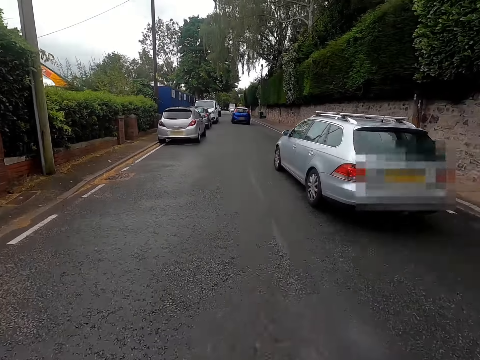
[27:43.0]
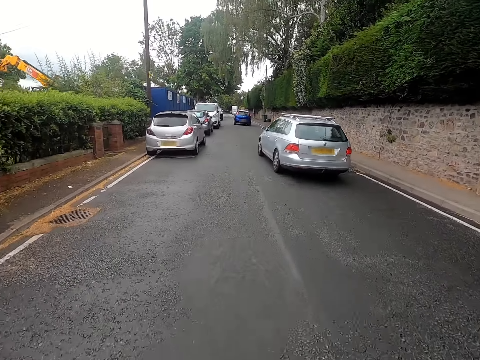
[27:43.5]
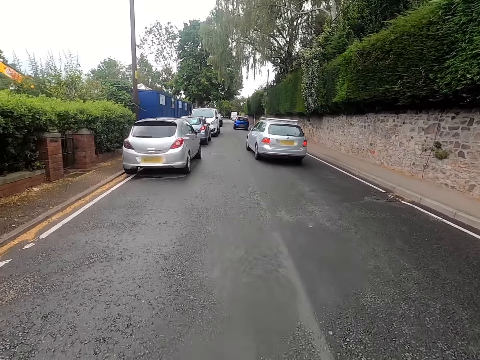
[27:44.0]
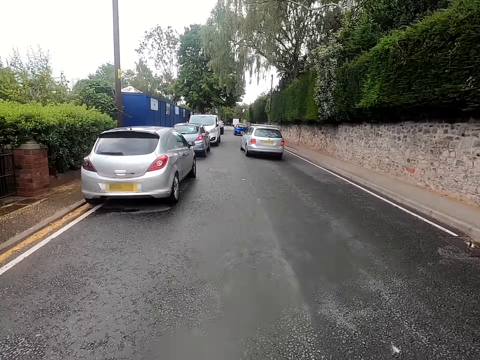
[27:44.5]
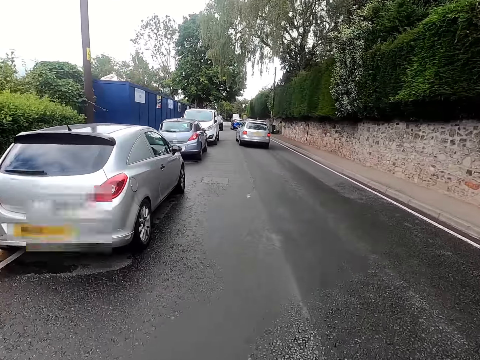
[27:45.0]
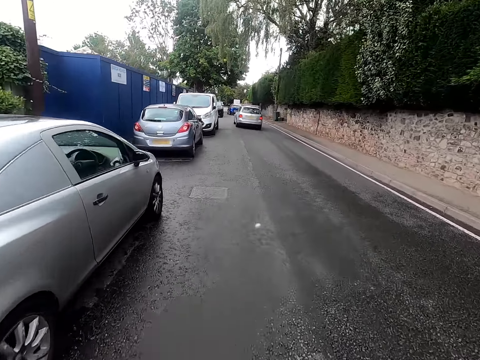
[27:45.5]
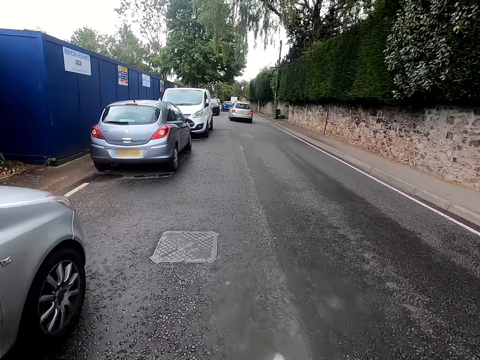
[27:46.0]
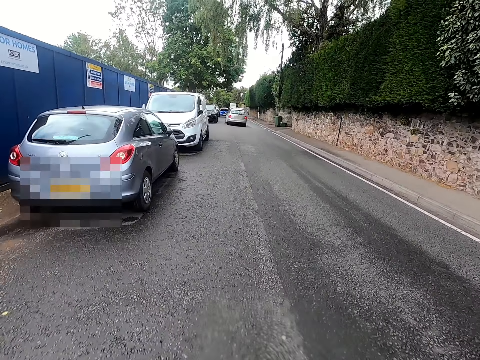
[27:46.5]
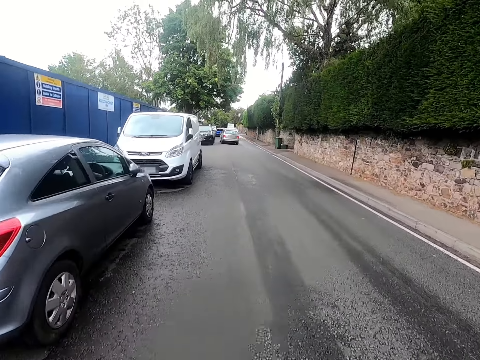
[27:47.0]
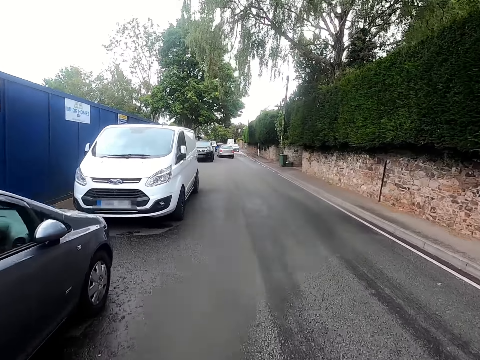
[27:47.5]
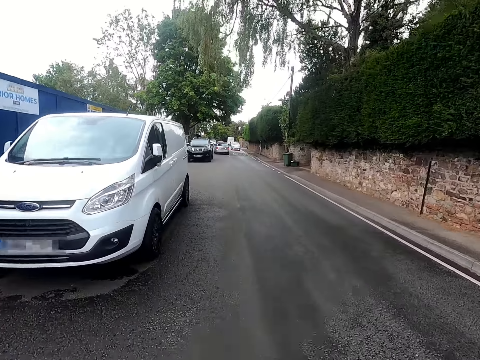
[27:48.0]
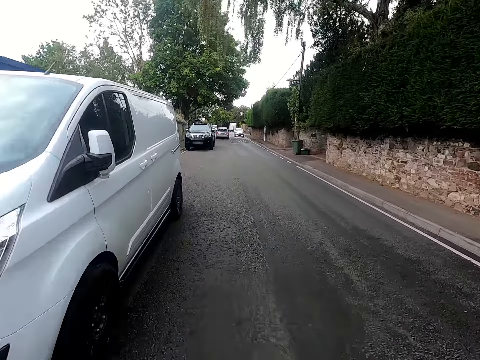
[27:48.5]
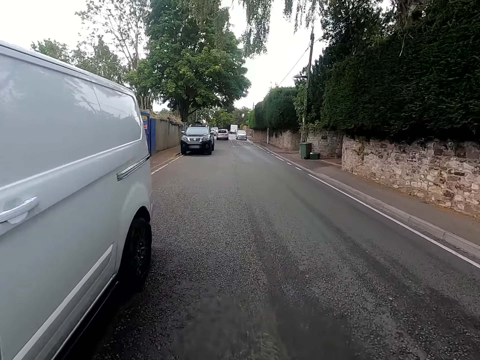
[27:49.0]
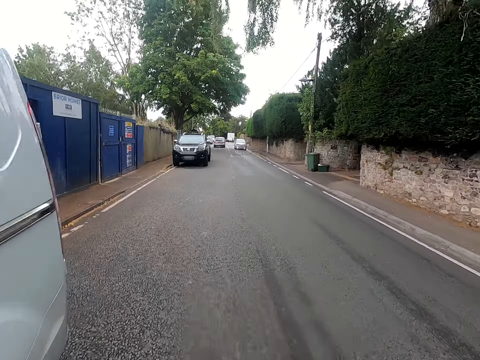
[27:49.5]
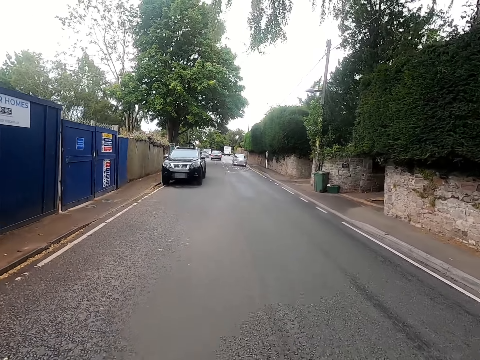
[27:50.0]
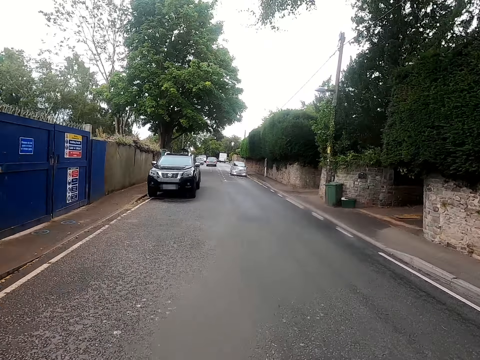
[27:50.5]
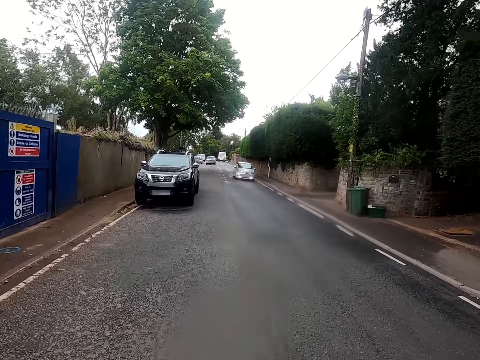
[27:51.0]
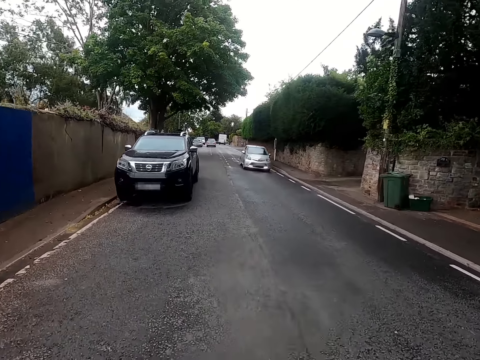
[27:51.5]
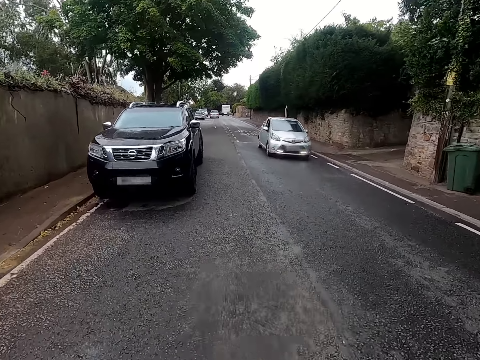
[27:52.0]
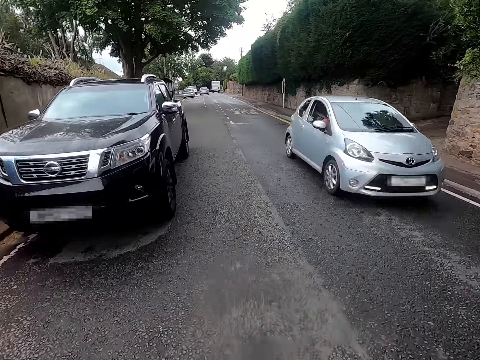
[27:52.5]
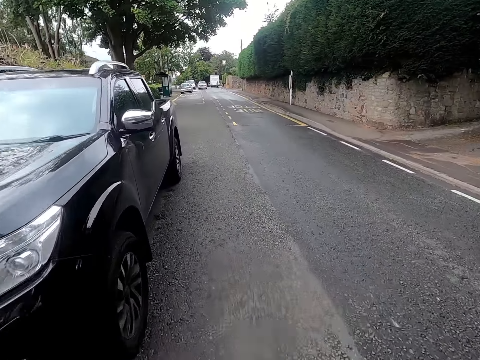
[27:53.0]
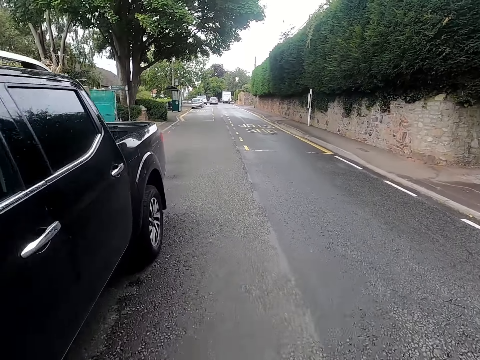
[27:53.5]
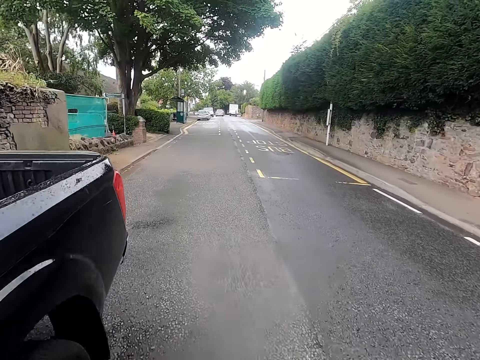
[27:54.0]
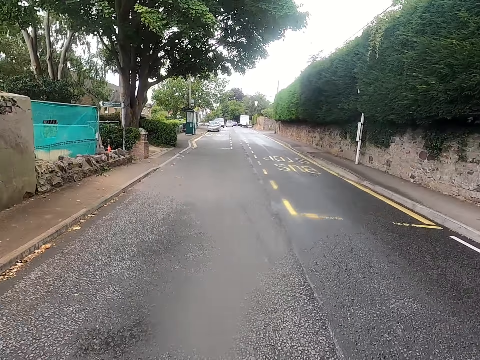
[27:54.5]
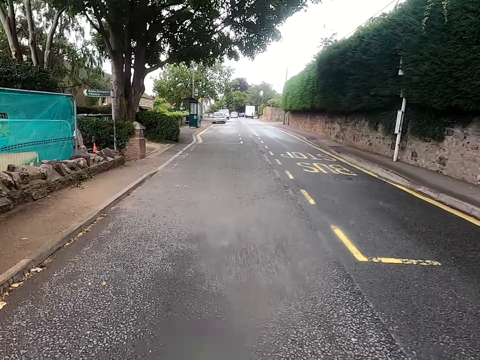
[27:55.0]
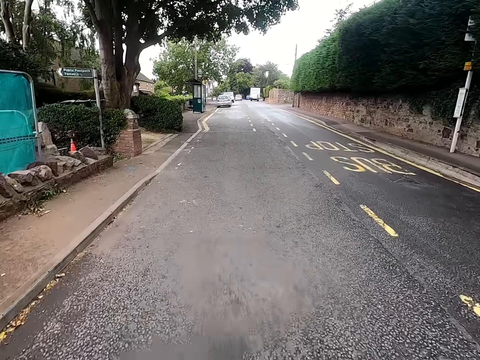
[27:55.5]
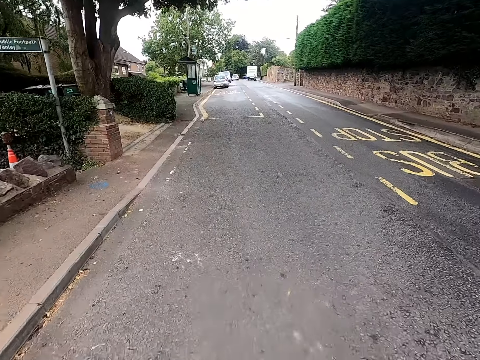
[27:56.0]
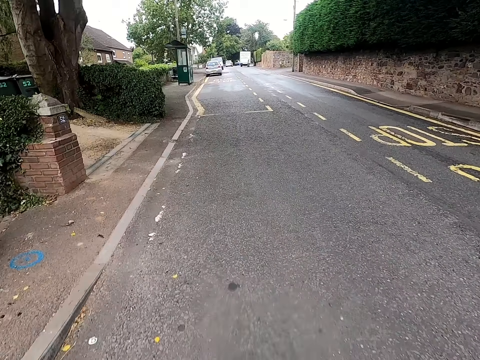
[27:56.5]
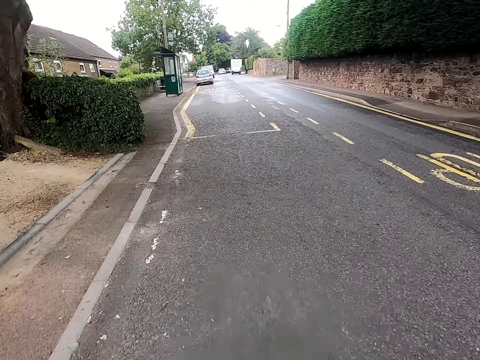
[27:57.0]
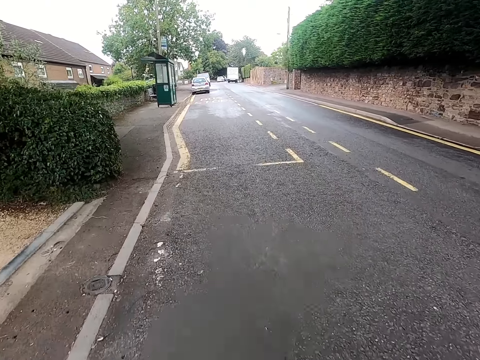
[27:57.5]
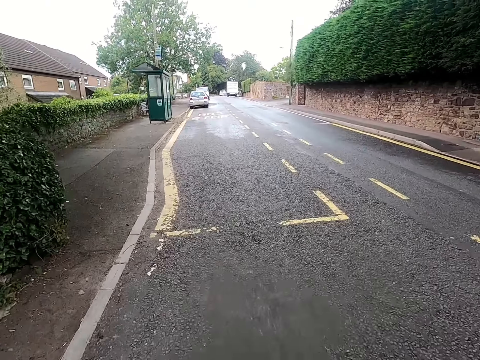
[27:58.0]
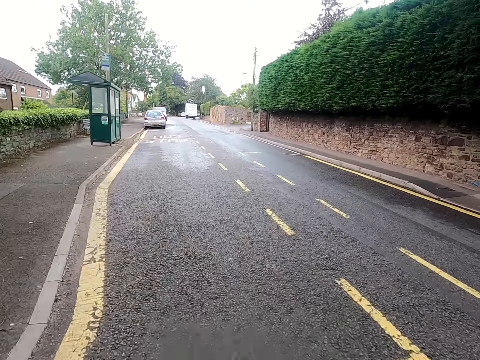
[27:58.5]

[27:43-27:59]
The camera wearer rides a bicycle past a car. They ride the bicycle on a road.

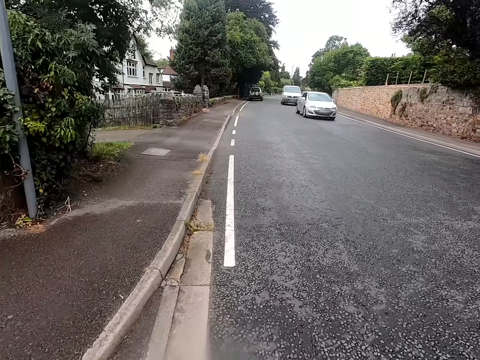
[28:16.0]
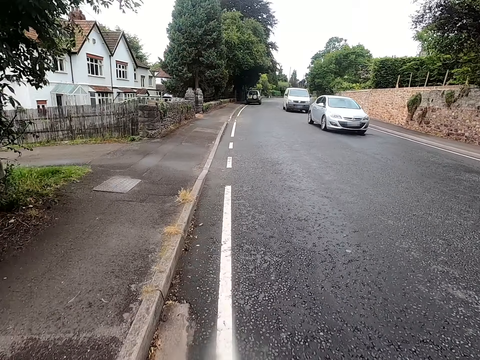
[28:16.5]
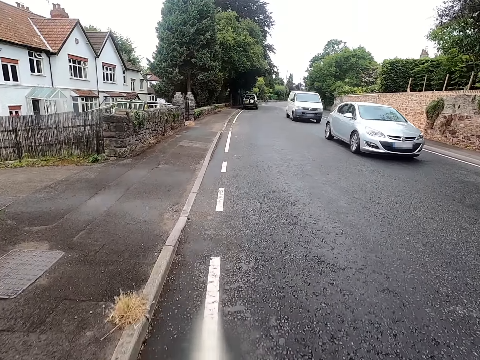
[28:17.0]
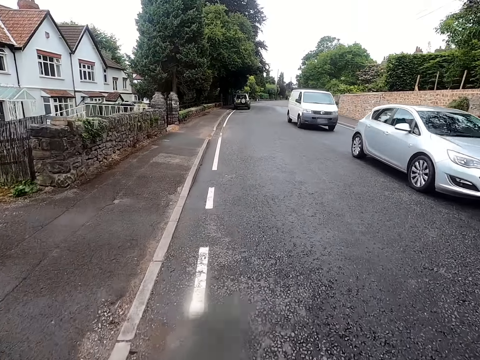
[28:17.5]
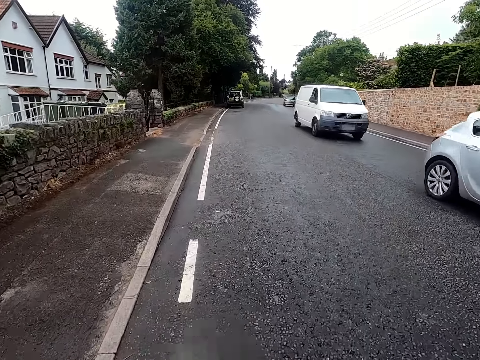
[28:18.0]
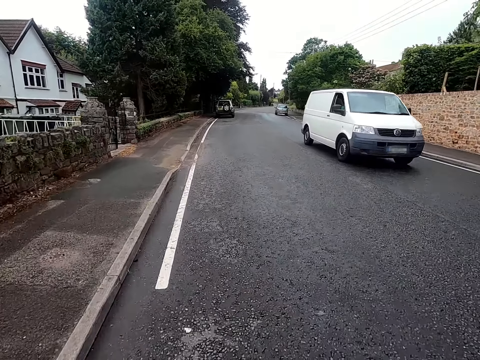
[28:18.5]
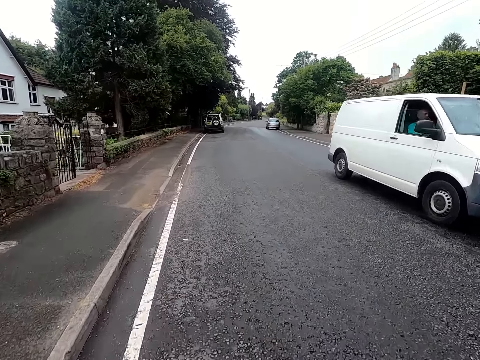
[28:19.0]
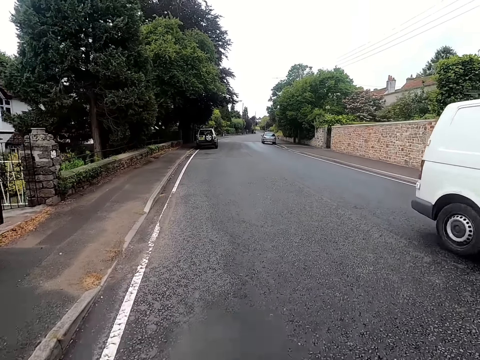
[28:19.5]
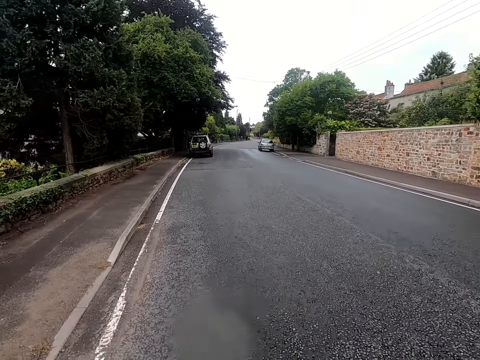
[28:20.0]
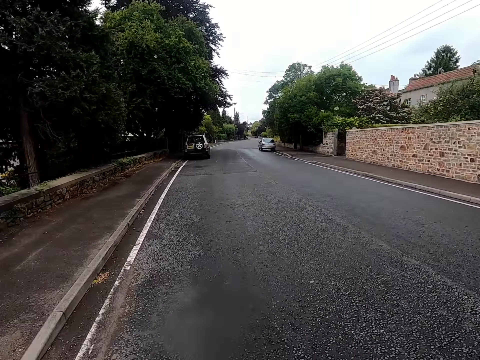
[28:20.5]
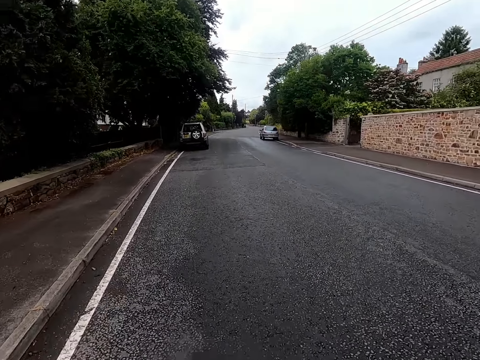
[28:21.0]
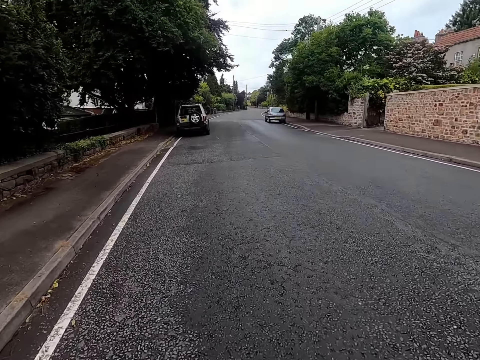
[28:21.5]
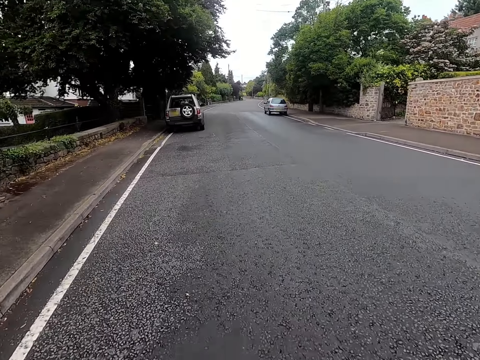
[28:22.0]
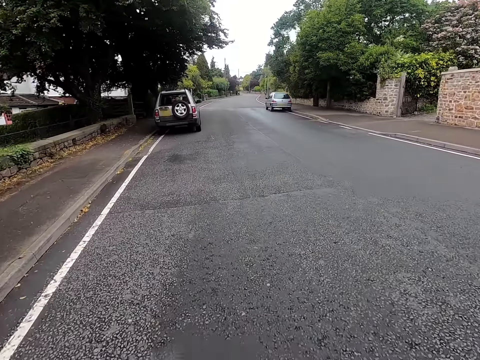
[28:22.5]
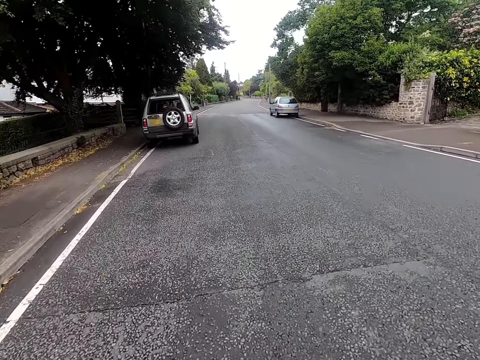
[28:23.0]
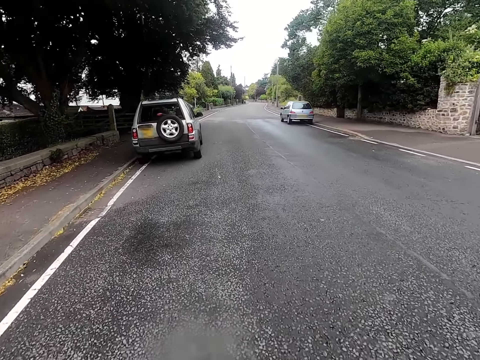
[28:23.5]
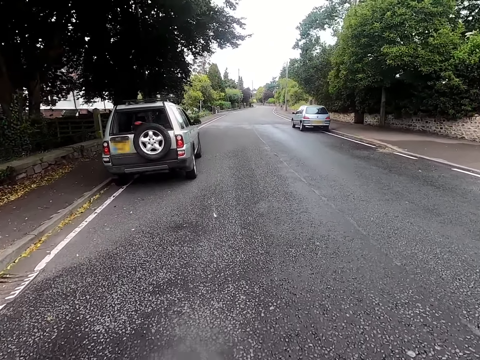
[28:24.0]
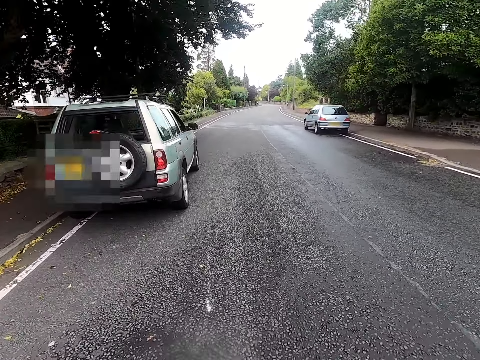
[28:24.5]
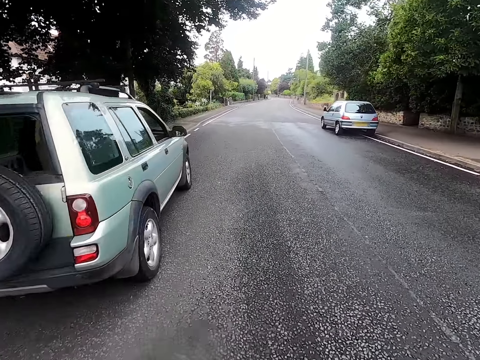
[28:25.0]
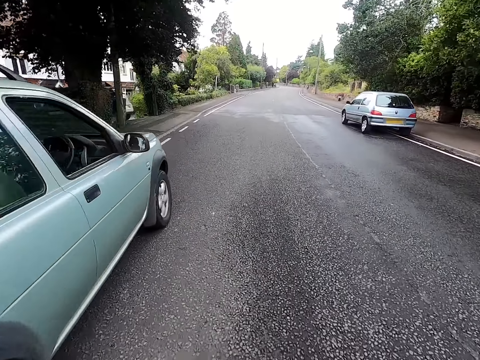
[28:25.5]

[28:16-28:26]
The camera wearer rides a bicycle past cars. They ride the bicycle on a road.
